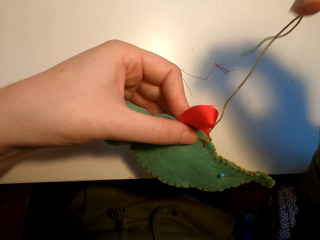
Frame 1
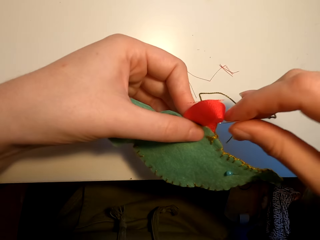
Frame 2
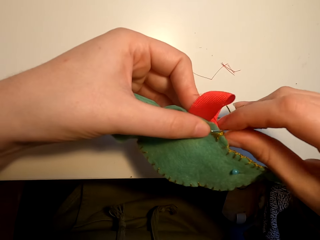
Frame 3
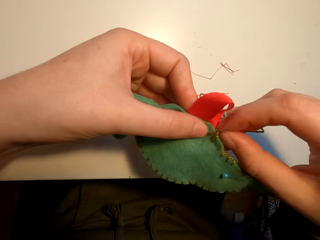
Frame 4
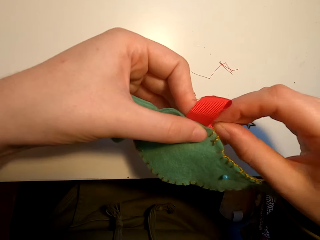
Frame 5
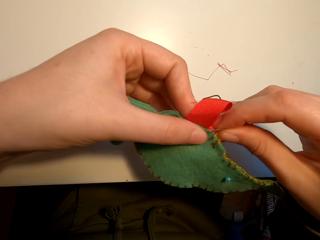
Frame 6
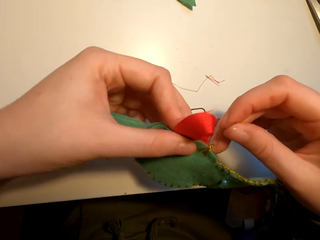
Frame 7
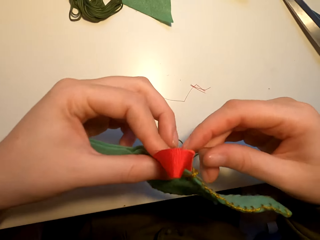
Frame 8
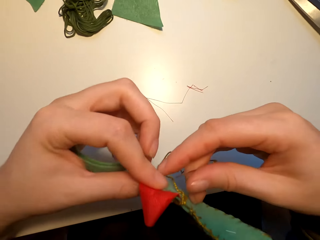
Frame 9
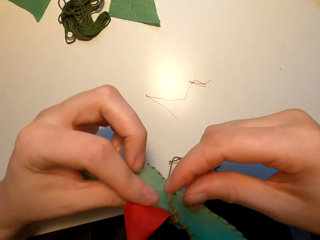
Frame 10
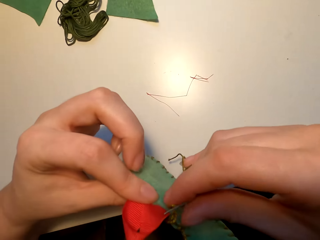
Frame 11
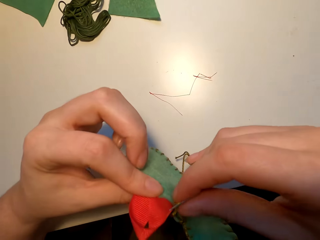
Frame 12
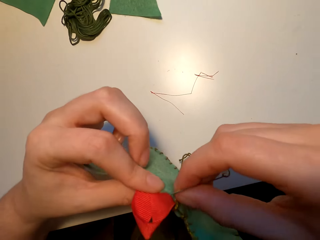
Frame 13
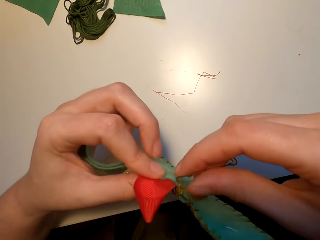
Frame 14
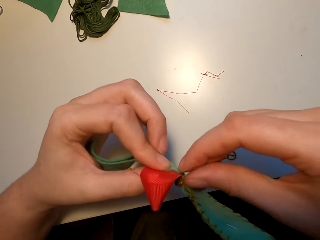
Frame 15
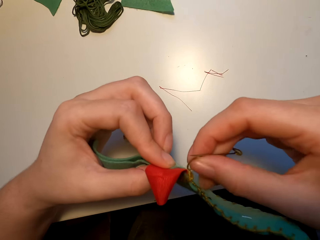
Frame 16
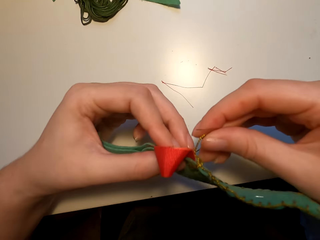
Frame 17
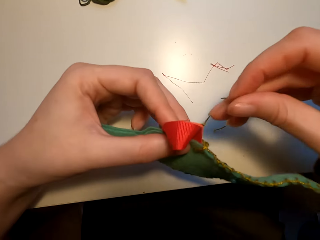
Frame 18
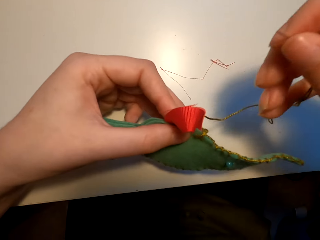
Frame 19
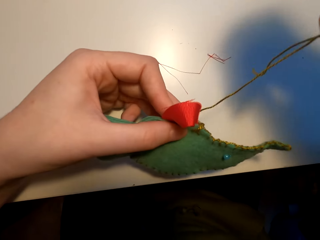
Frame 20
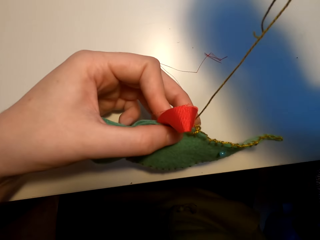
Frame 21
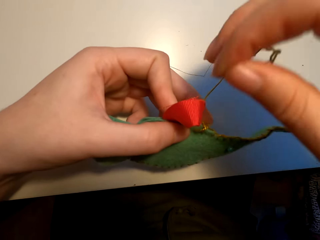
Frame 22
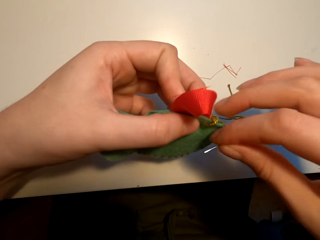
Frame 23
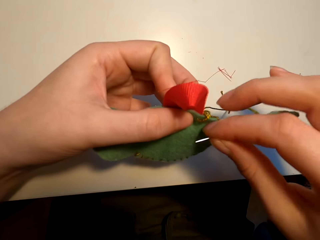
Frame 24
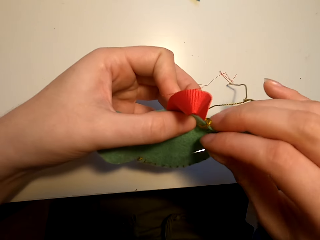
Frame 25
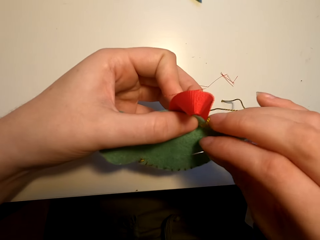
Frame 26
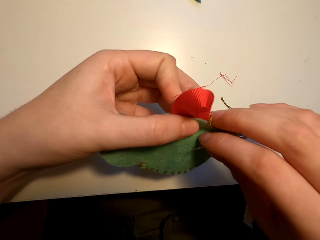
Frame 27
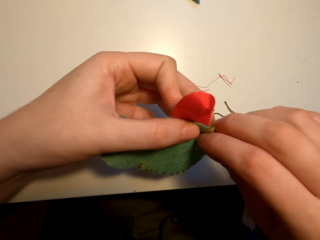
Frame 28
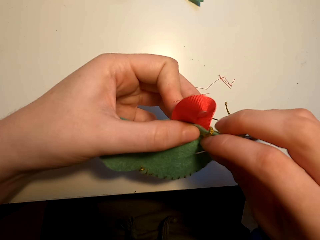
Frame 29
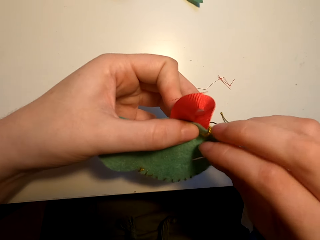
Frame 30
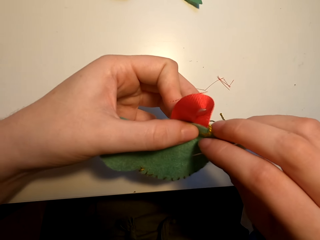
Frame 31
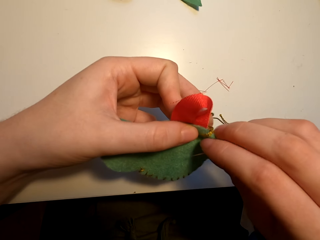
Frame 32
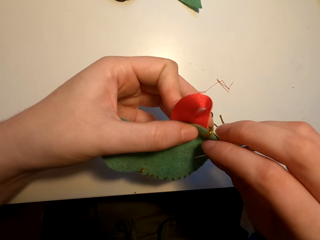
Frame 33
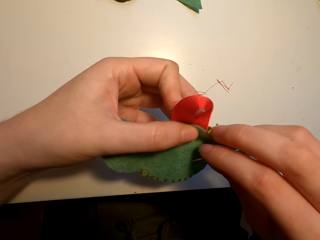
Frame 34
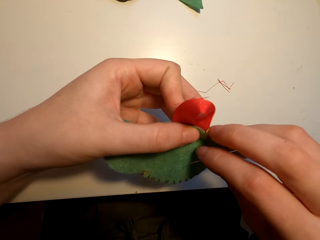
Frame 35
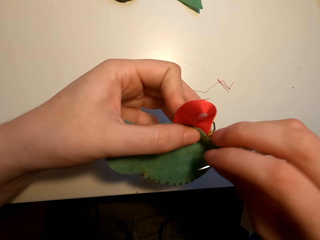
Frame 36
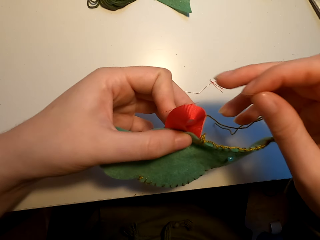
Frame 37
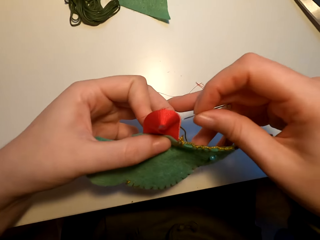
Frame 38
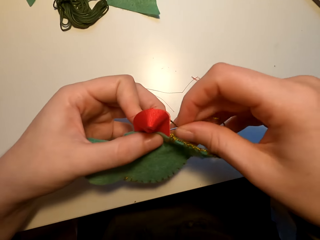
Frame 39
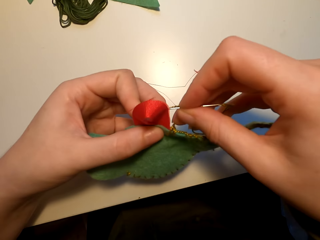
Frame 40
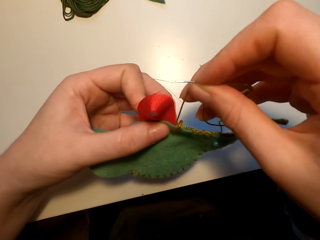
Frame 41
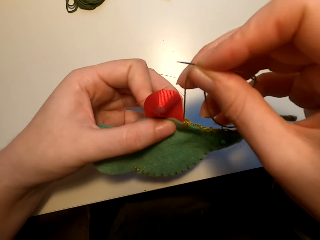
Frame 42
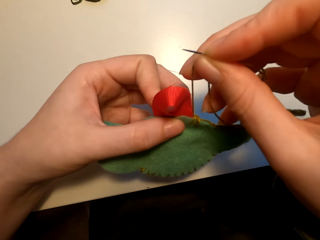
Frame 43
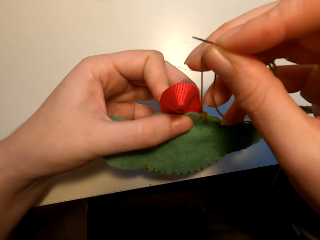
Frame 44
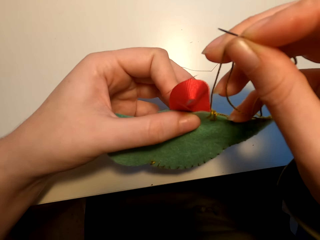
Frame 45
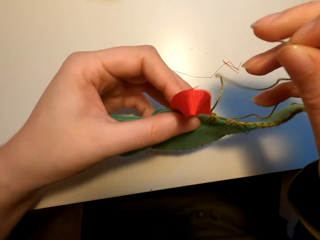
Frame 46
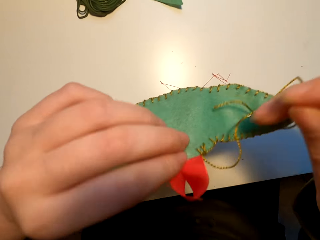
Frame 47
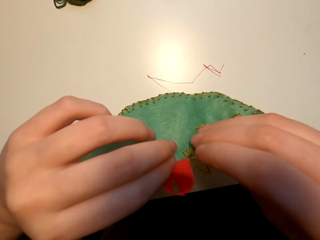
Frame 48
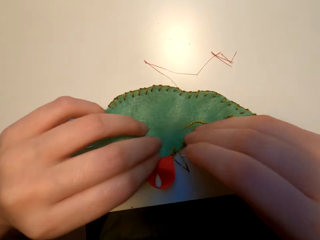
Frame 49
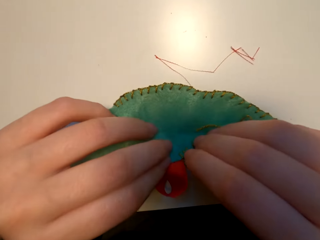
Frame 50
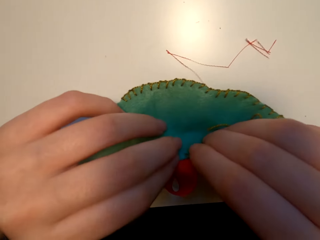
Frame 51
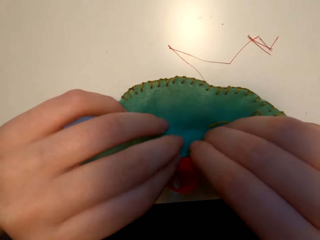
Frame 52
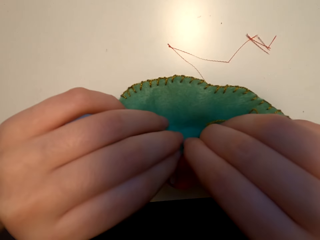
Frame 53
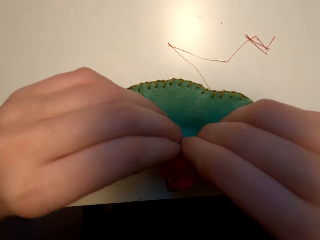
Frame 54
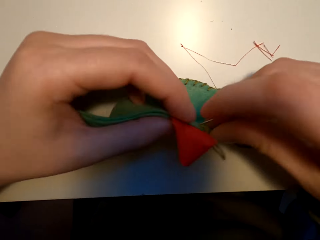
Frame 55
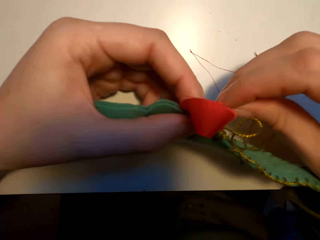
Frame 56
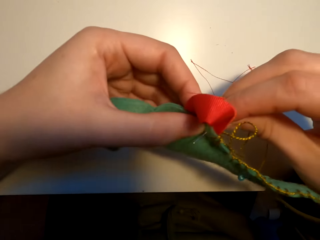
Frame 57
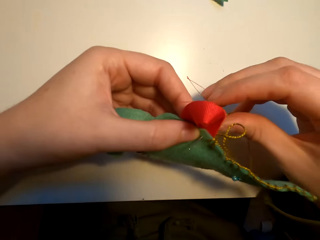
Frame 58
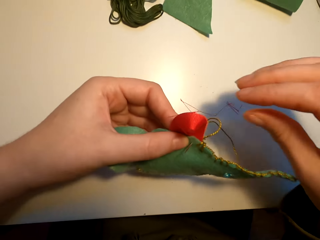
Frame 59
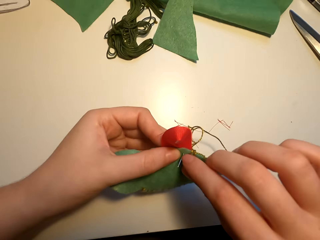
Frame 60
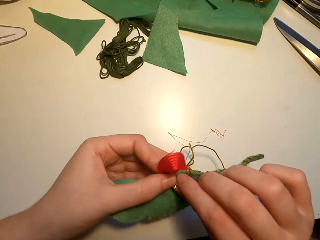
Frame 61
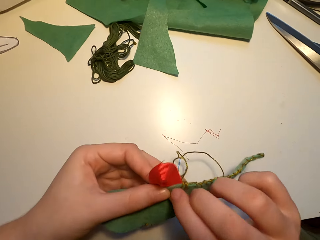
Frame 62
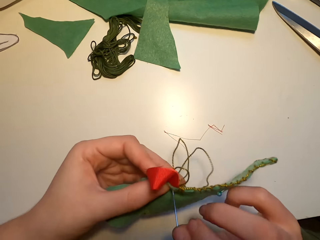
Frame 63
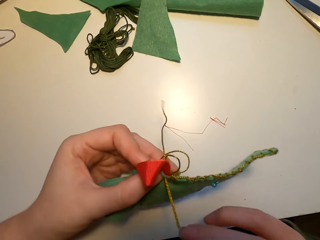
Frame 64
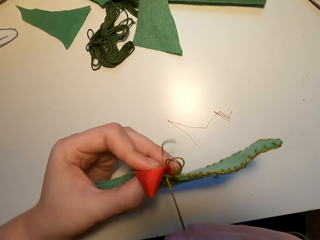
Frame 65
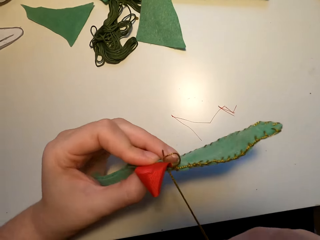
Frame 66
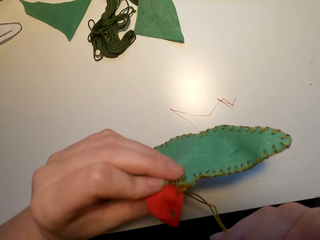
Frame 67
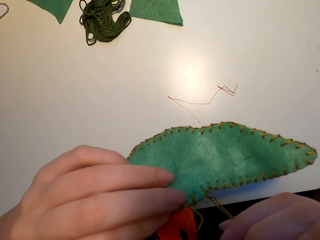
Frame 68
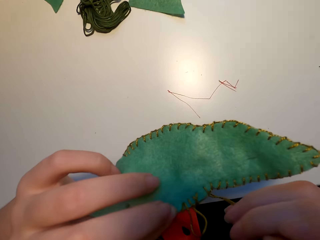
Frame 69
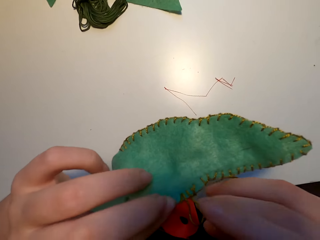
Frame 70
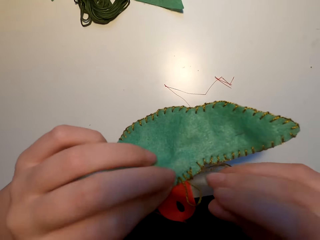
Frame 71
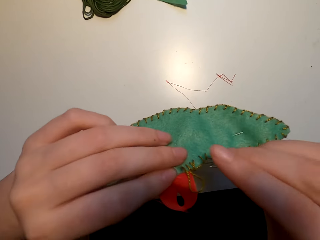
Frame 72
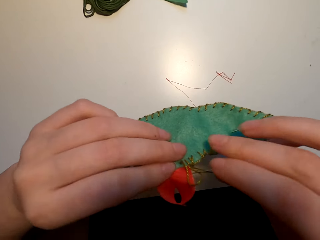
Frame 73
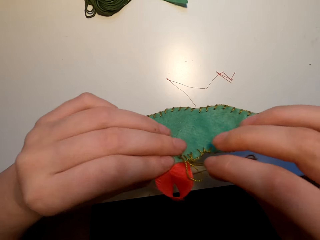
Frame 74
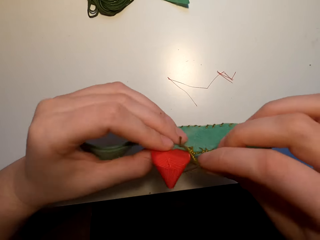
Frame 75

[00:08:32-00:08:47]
The camera wearer aligns the fabric. They pull the thread. They knit the fabric cut art with a needle.

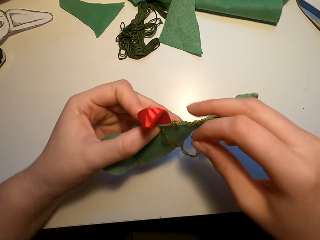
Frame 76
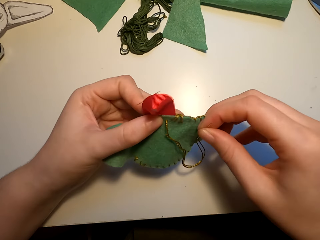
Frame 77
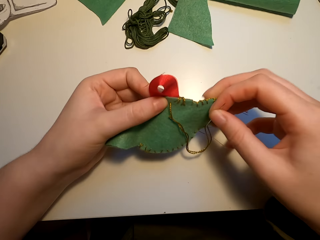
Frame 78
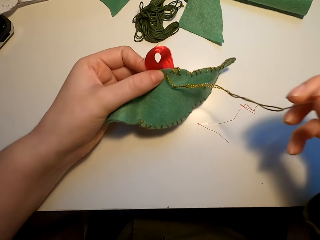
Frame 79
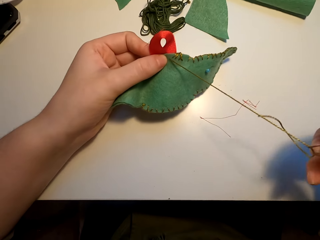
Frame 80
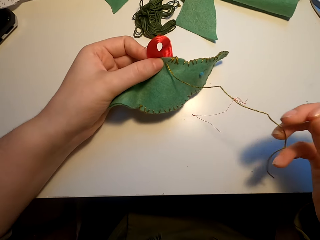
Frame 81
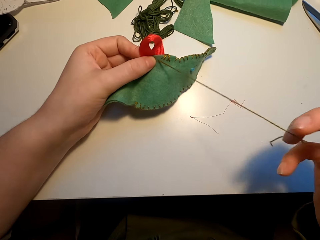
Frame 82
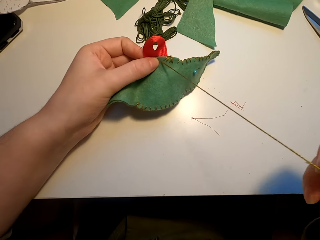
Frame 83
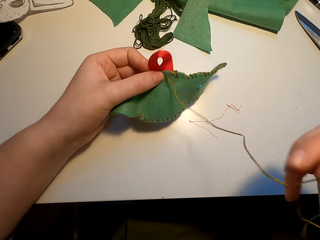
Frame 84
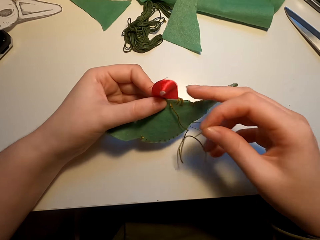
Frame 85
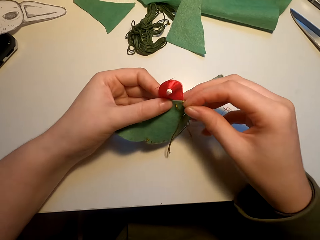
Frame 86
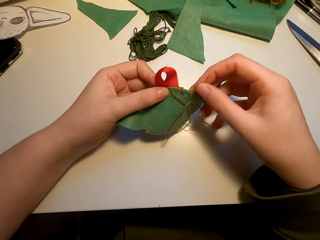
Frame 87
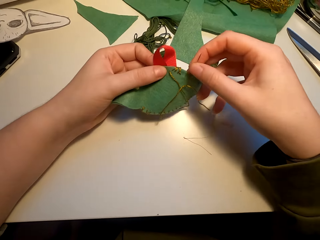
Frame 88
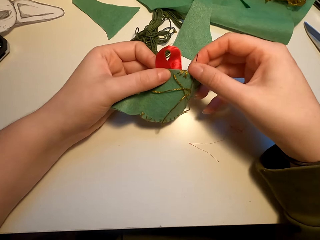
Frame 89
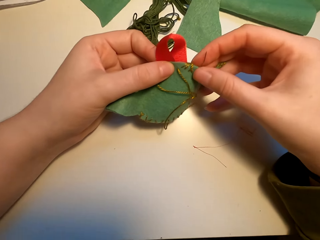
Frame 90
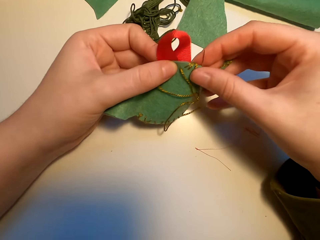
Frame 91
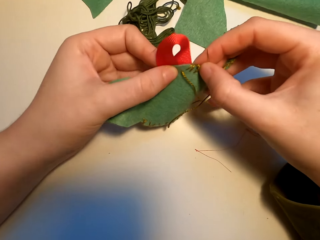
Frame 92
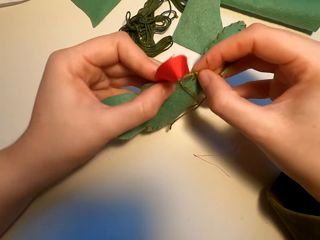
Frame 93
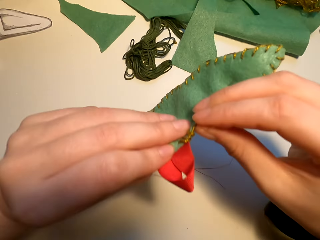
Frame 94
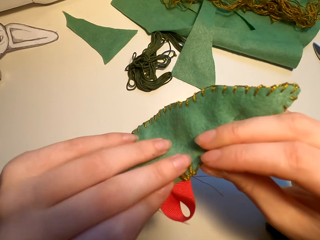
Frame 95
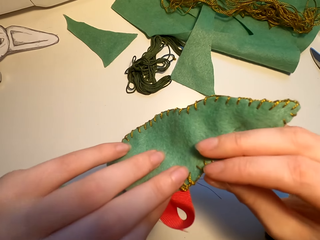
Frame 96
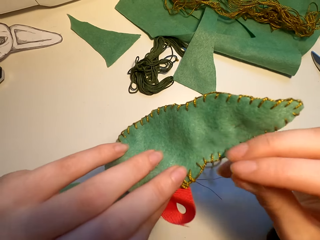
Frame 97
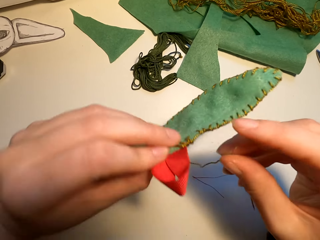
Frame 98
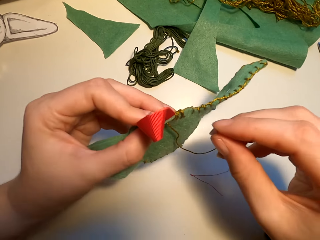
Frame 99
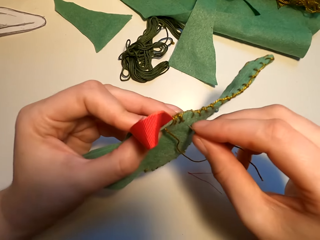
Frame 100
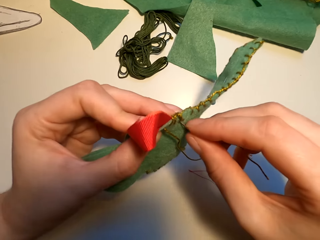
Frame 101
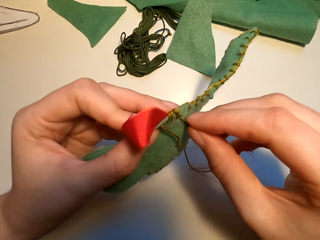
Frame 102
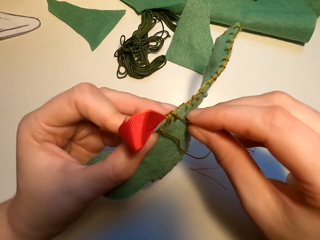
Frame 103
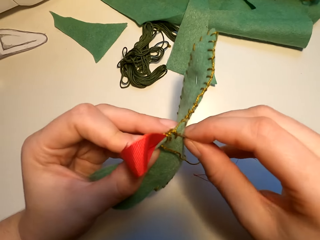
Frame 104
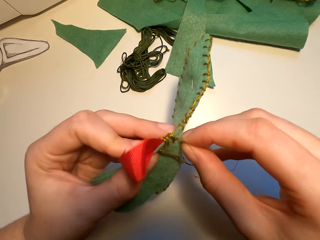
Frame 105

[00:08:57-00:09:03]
The camera wearer turns the fabric.
